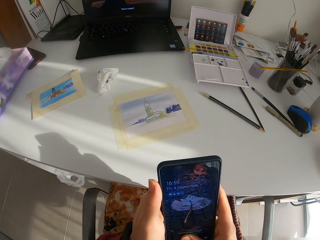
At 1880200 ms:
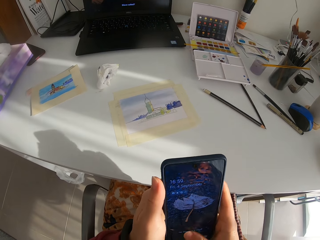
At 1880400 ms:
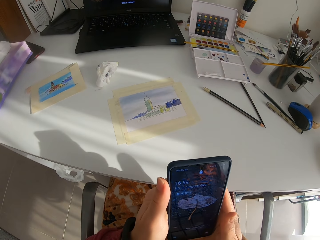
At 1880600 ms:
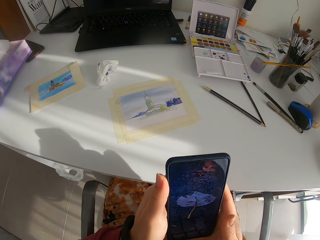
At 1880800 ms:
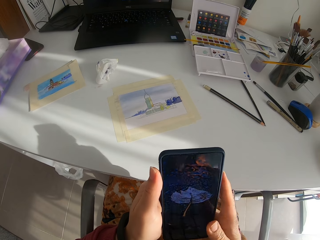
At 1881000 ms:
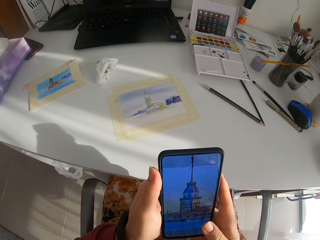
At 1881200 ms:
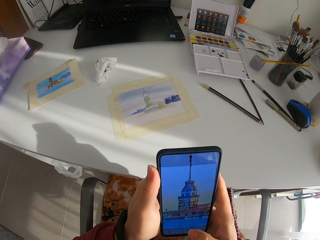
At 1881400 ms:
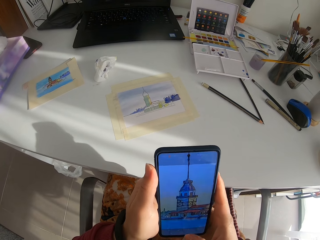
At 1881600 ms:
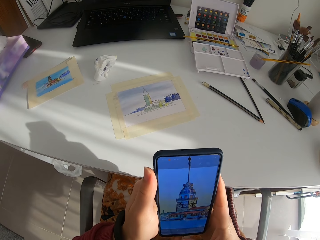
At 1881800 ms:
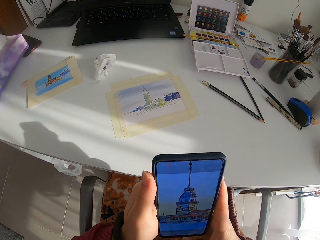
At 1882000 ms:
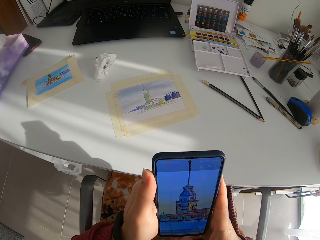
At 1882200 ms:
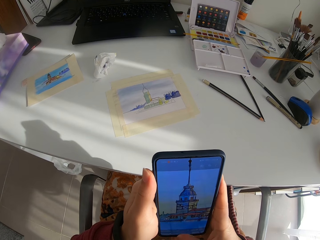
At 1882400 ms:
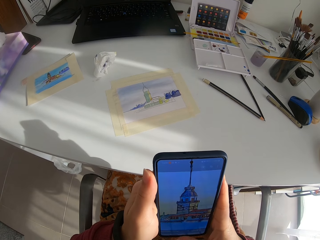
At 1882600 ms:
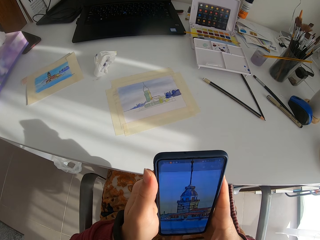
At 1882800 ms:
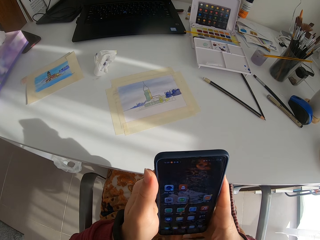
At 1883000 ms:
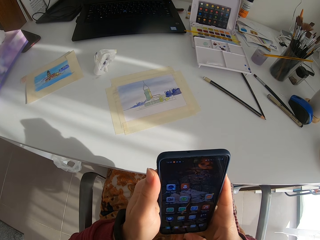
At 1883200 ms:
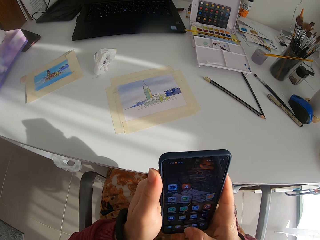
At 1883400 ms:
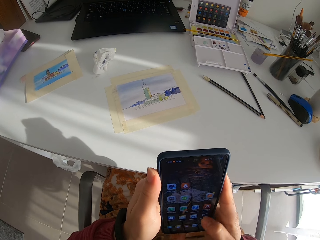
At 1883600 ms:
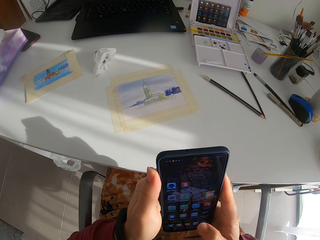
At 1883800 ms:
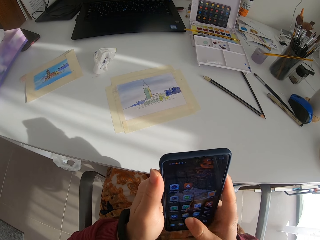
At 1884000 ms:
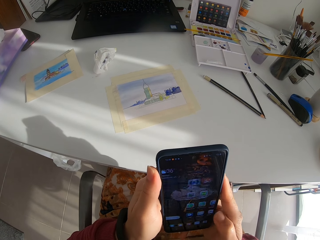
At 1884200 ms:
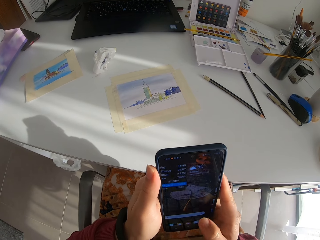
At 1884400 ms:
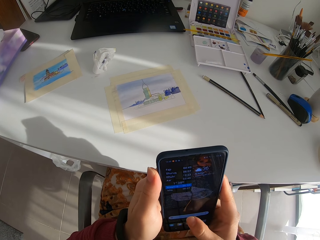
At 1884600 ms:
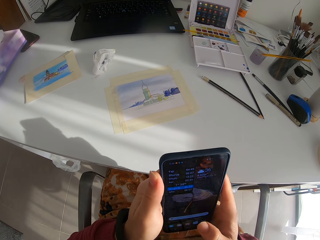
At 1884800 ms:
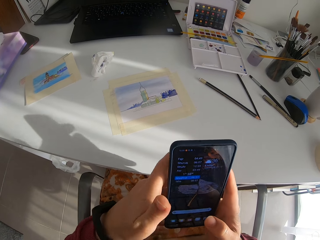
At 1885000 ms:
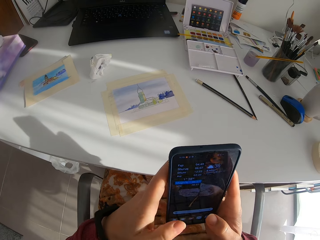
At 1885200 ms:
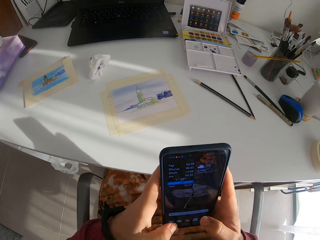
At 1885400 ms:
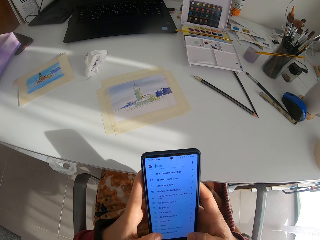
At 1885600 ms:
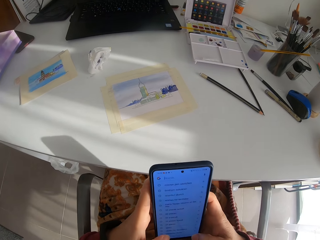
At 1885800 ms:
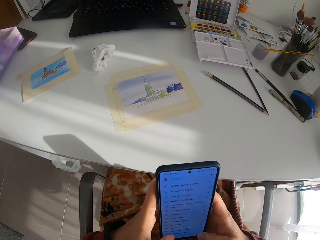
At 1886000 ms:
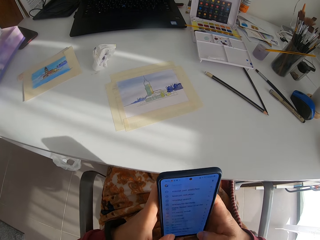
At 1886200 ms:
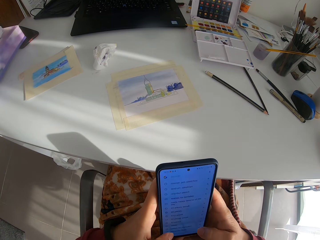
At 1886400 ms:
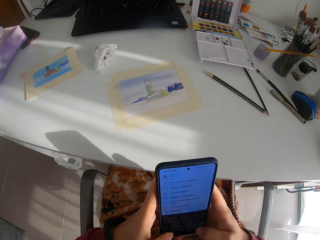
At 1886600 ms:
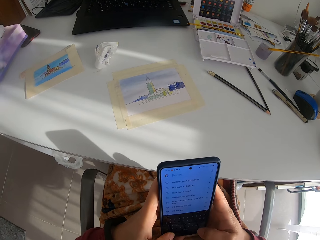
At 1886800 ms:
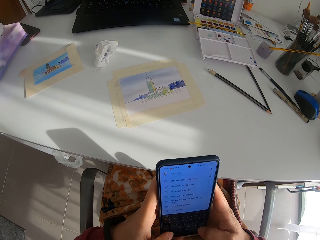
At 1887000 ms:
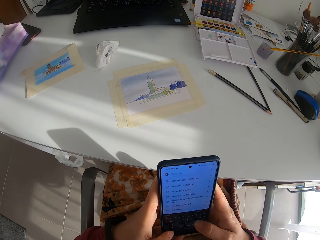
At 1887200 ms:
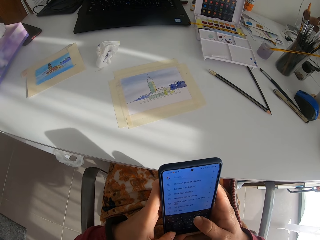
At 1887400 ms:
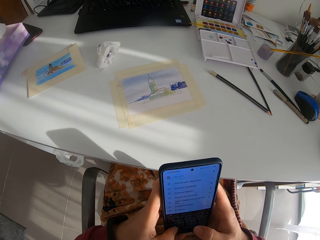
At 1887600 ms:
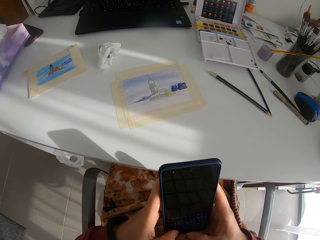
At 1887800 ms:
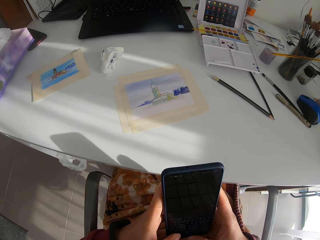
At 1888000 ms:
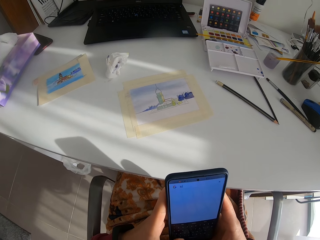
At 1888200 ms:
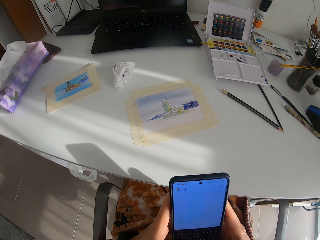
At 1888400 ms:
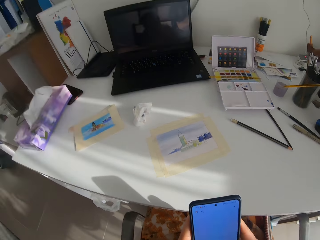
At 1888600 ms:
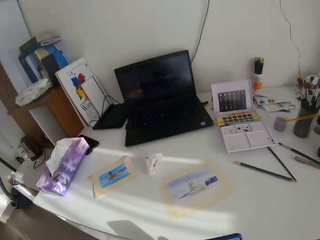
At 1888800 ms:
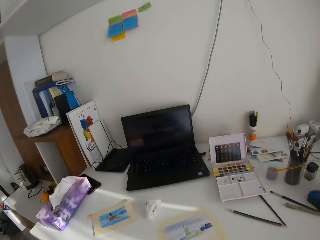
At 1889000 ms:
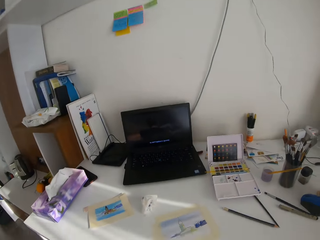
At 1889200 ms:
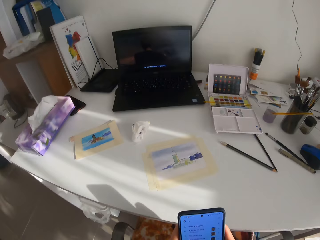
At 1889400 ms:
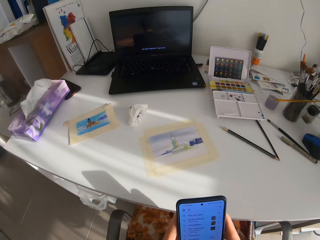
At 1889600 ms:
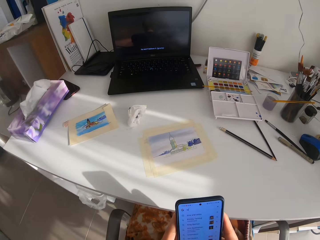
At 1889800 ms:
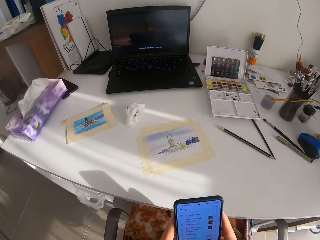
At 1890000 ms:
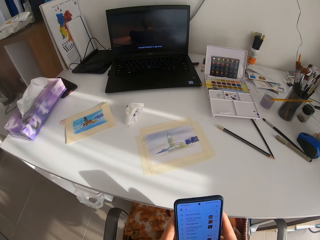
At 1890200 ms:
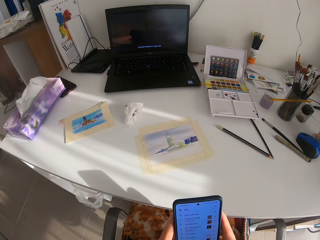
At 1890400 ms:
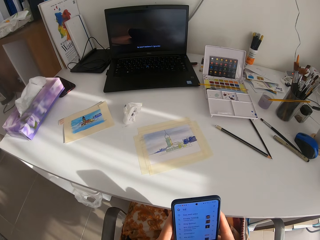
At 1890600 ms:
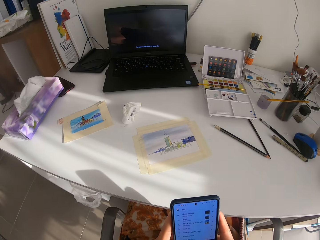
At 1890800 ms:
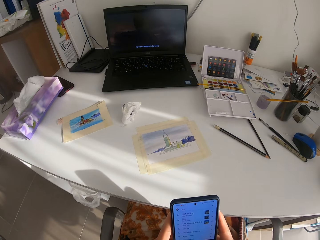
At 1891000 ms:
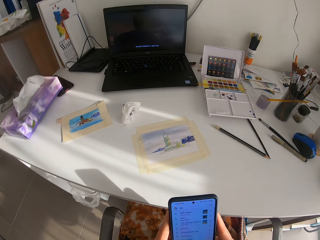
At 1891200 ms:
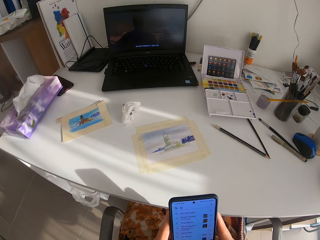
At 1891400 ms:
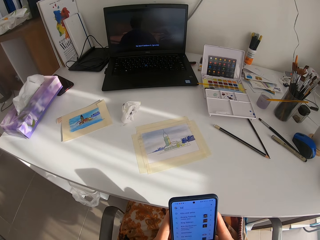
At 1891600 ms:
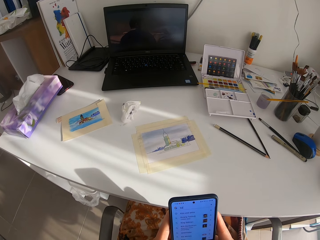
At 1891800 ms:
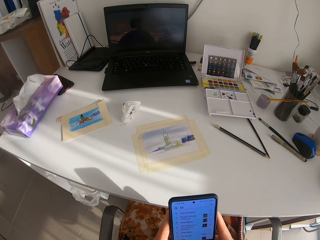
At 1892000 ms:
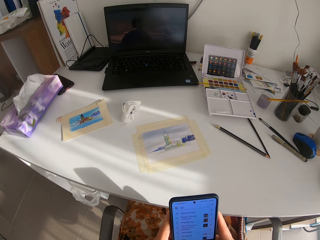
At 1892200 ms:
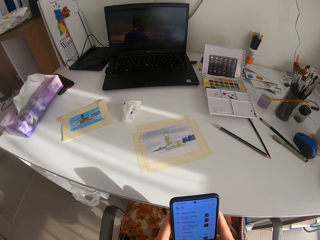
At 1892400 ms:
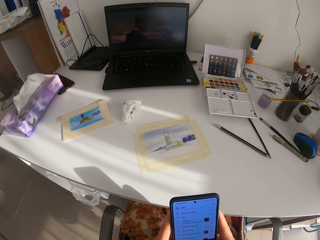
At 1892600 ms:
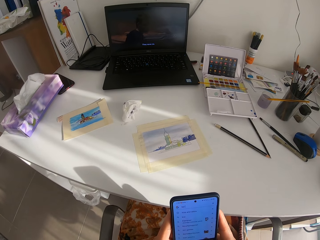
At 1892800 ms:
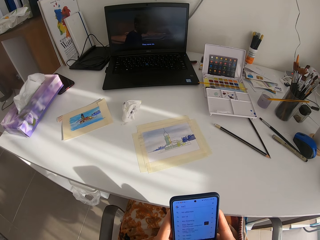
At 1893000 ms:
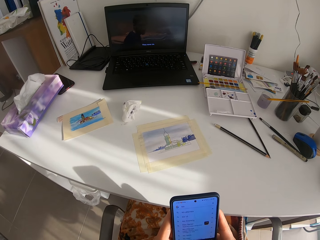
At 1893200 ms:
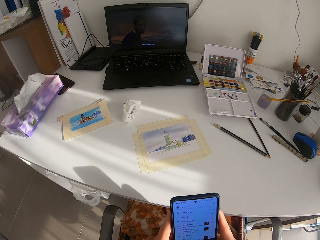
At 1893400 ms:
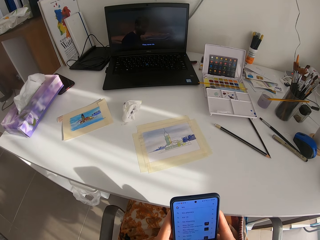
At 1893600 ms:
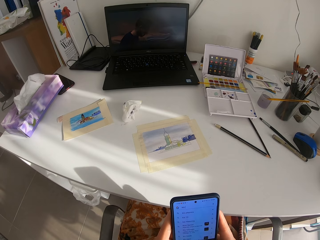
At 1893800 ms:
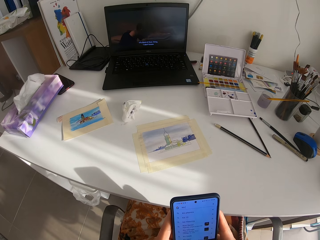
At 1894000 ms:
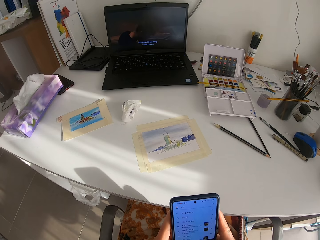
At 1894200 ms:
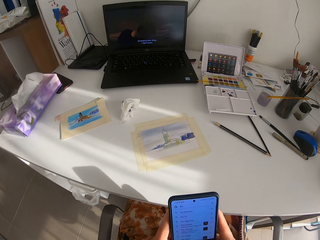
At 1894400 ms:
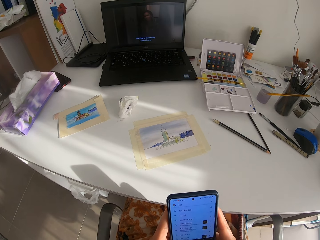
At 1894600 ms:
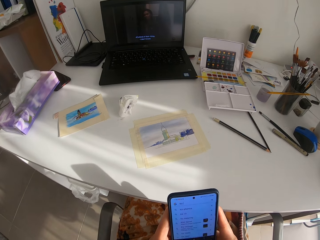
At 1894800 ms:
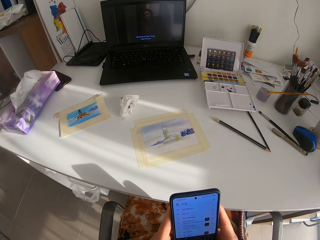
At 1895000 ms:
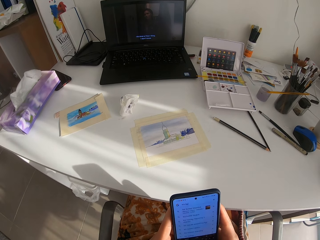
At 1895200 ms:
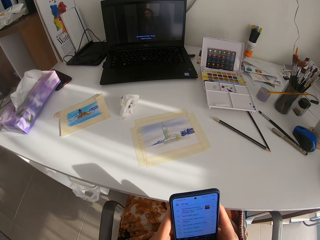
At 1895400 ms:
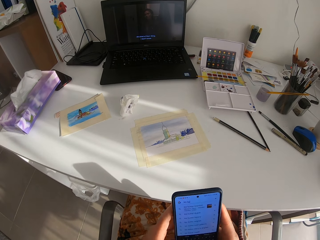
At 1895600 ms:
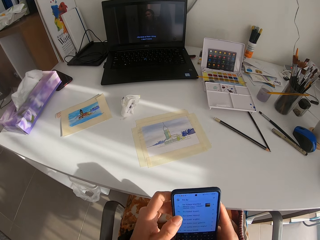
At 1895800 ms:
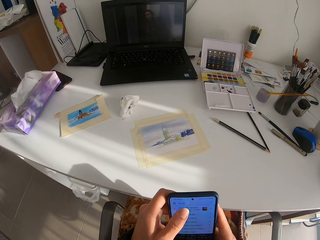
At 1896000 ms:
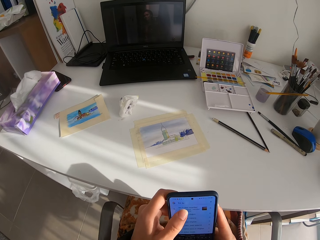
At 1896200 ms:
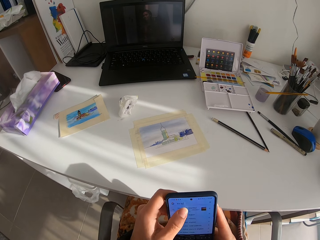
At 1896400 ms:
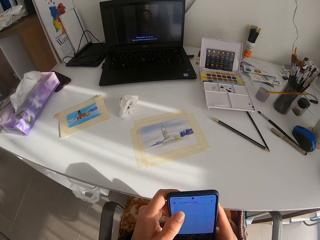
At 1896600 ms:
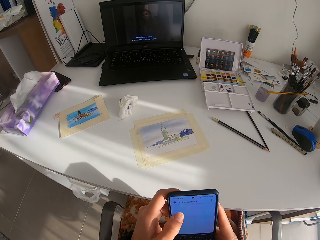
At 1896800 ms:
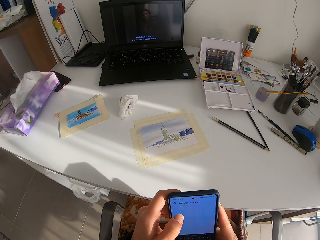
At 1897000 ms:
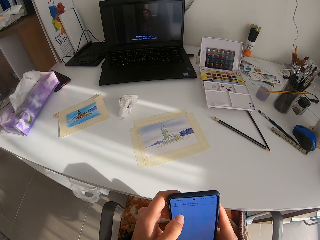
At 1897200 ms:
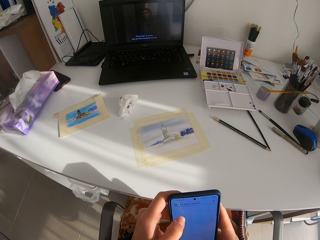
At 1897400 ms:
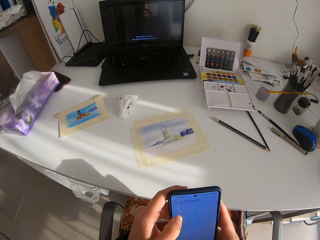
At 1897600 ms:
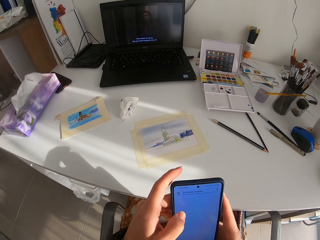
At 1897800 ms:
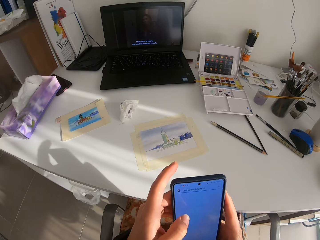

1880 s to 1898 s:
The camera wearer scrolls up on the cell phone. He touches on the cell phone. He swipes across on the cell phone. He touches on the cell phone. He touches on the cell phone again. He looks on his laptop. He scrolls up on the cell phone.

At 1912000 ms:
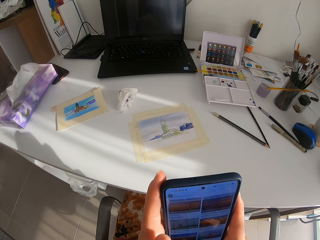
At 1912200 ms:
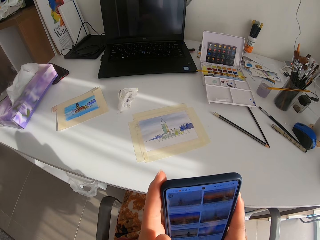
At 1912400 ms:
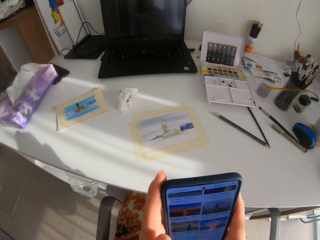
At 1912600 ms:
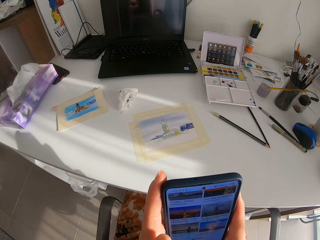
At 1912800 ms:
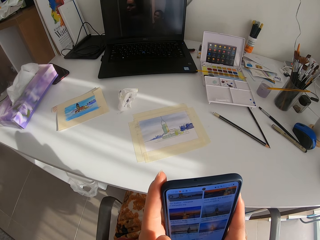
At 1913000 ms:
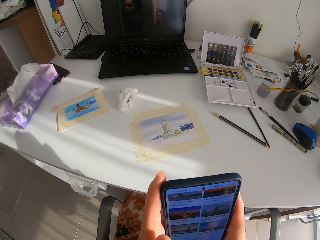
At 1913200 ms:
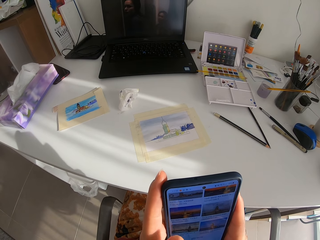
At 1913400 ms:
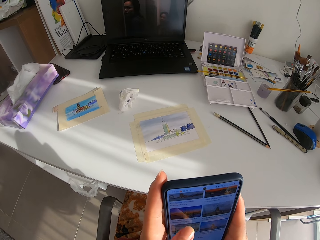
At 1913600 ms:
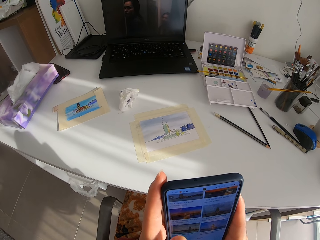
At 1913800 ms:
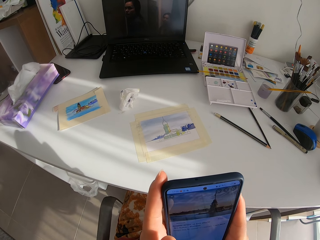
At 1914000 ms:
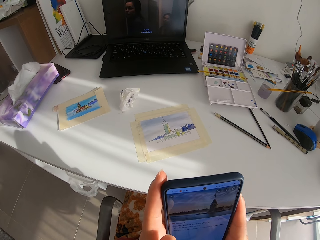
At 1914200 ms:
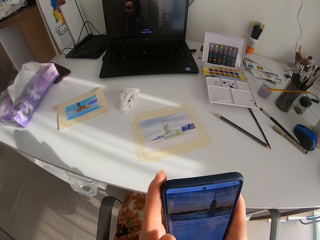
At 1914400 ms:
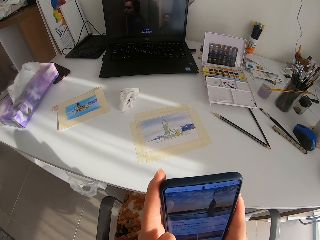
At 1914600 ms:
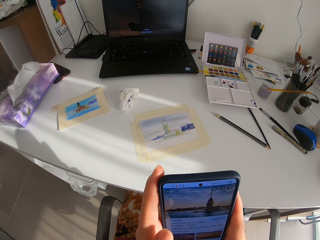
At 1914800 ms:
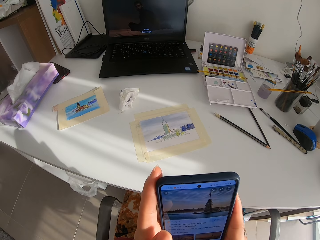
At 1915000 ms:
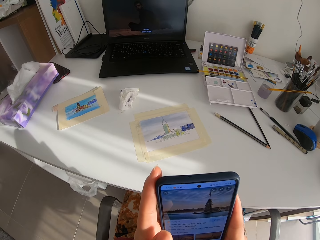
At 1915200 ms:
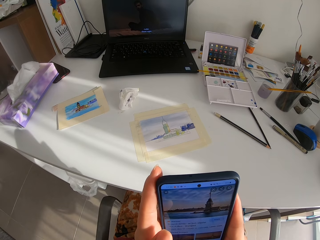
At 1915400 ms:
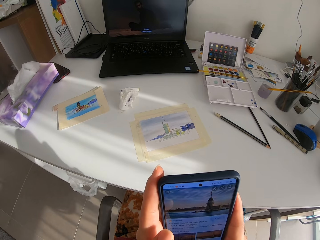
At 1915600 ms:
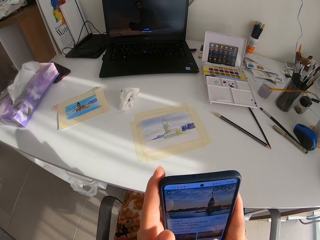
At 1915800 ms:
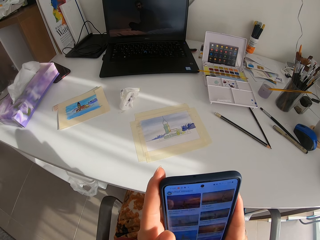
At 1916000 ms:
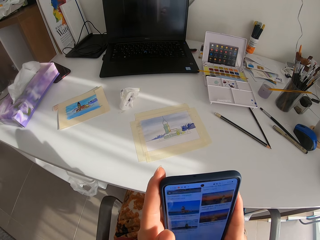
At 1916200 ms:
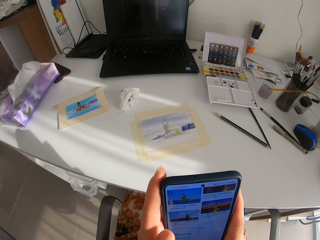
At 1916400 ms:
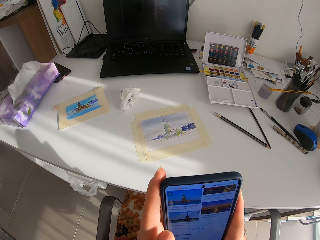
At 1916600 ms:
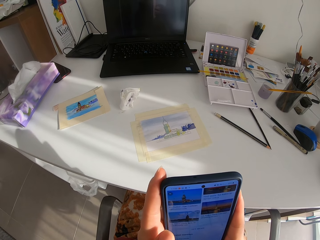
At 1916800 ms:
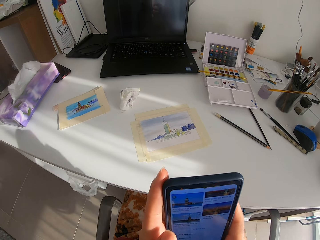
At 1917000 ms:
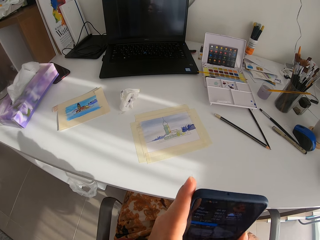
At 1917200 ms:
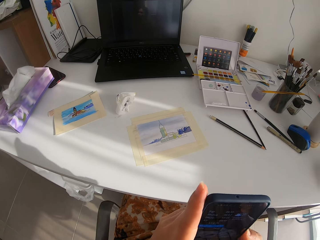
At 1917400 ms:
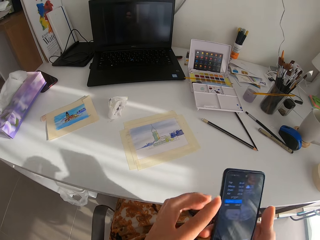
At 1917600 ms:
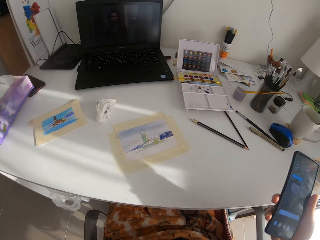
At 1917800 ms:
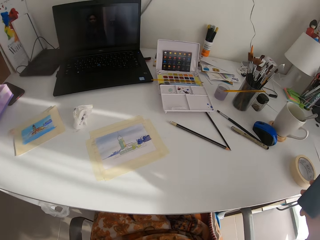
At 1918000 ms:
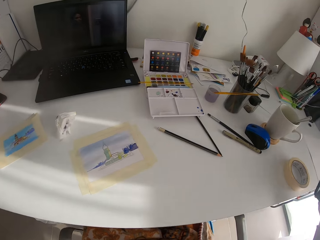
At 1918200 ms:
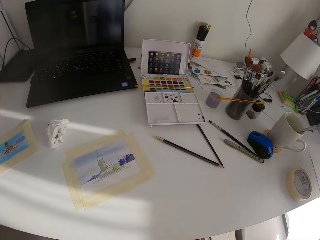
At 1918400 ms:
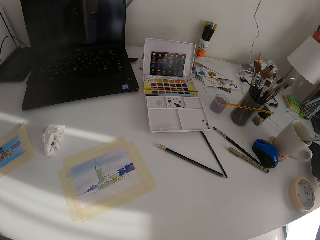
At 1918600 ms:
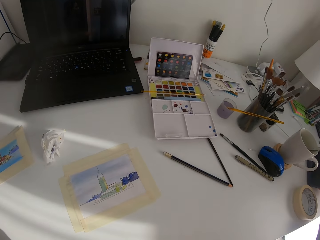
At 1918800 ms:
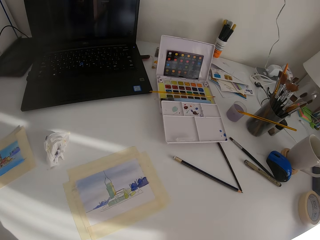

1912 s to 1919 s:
The camera wearer scrolls on the cell phone. They touch on the cell phone screen. They scroll on the cell phone.
